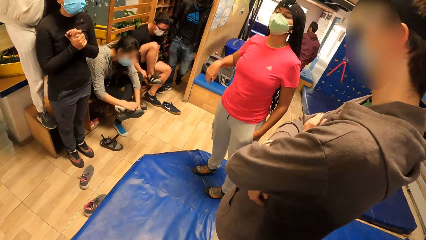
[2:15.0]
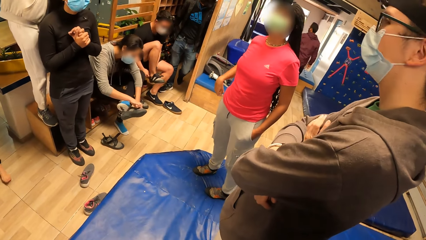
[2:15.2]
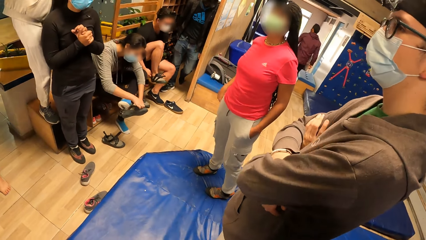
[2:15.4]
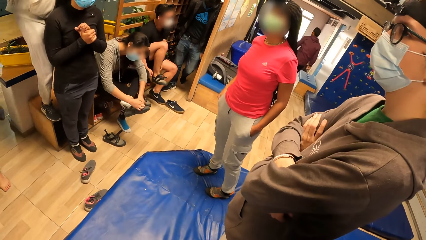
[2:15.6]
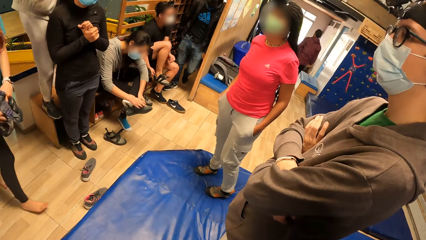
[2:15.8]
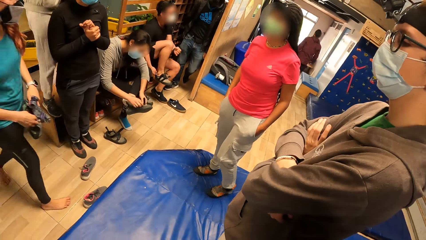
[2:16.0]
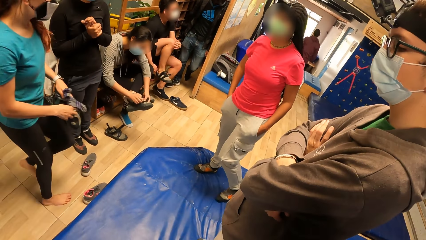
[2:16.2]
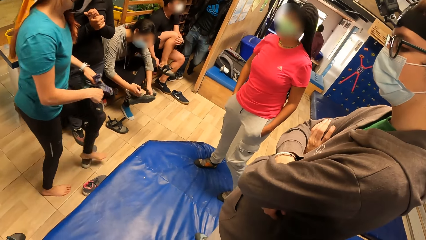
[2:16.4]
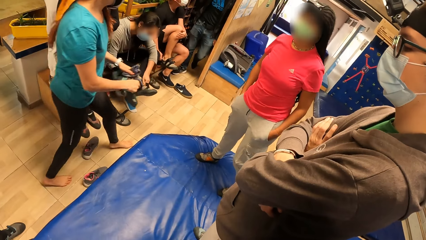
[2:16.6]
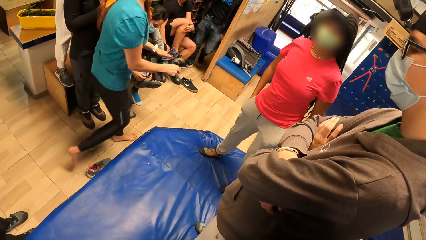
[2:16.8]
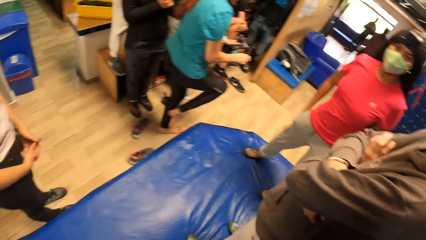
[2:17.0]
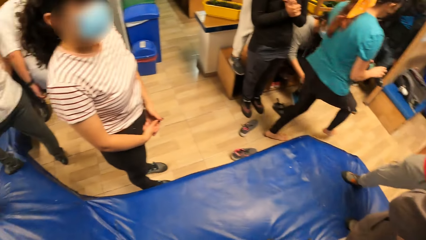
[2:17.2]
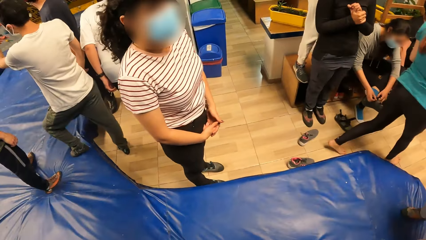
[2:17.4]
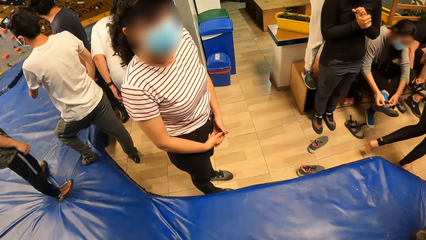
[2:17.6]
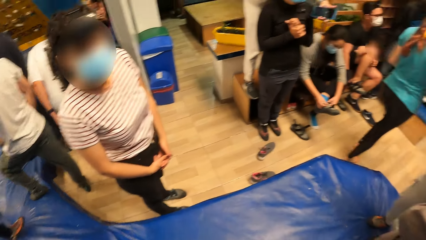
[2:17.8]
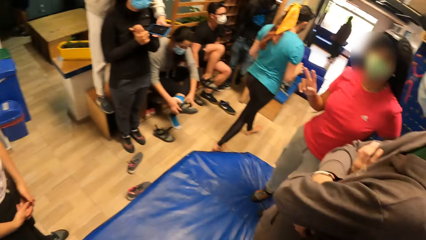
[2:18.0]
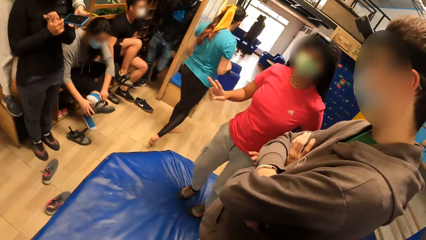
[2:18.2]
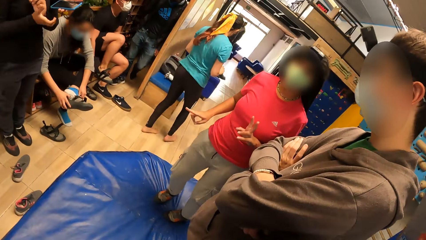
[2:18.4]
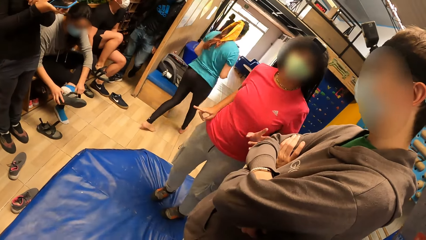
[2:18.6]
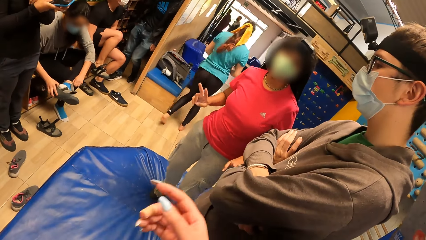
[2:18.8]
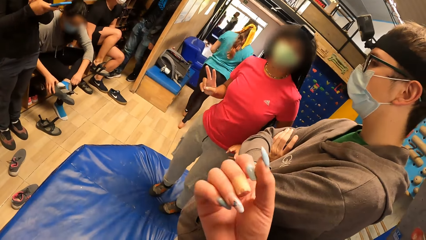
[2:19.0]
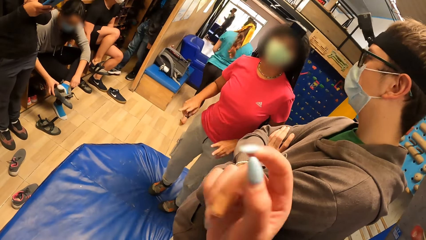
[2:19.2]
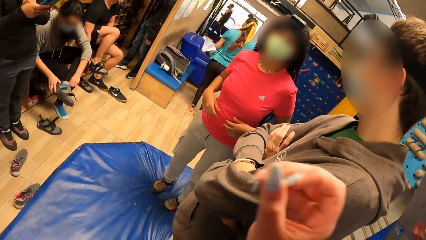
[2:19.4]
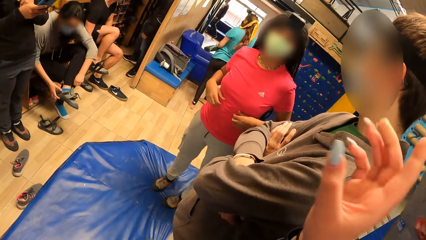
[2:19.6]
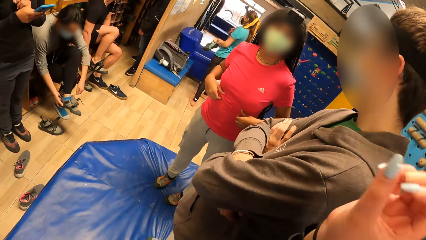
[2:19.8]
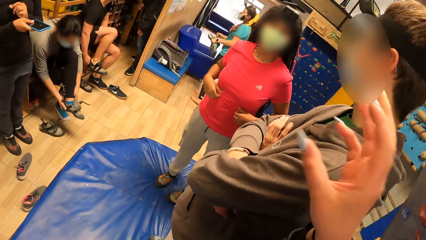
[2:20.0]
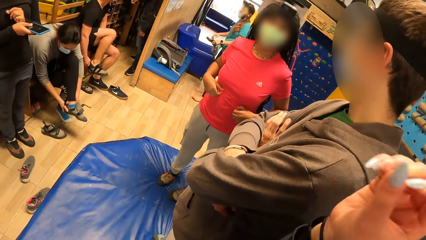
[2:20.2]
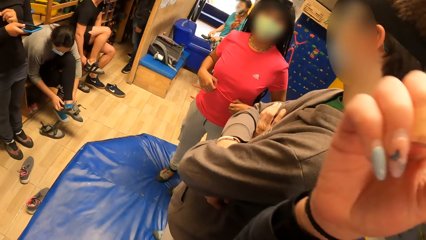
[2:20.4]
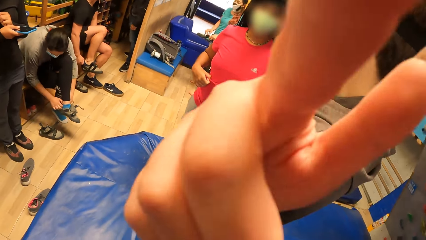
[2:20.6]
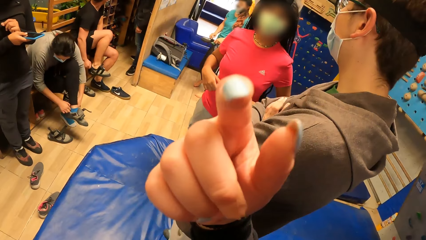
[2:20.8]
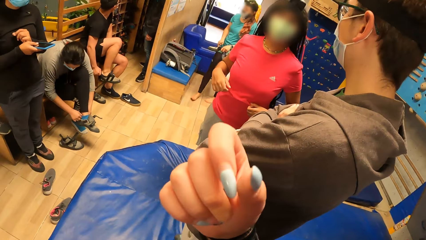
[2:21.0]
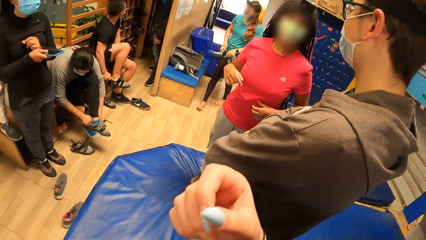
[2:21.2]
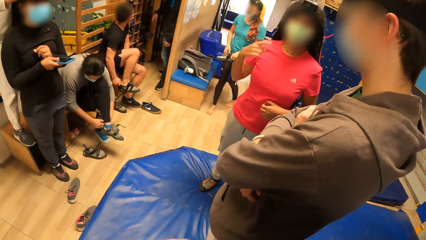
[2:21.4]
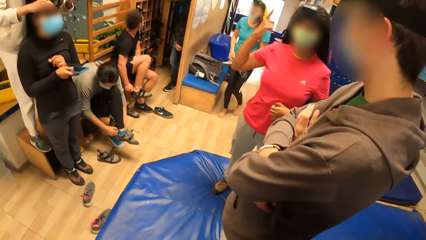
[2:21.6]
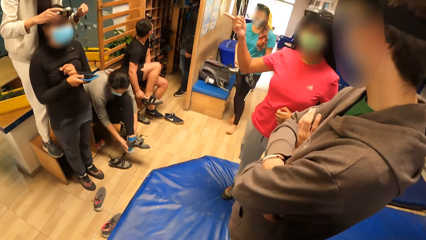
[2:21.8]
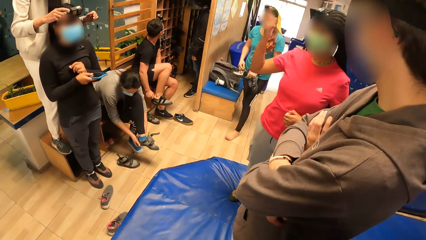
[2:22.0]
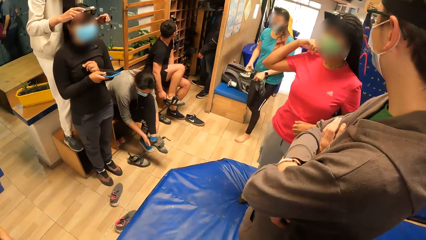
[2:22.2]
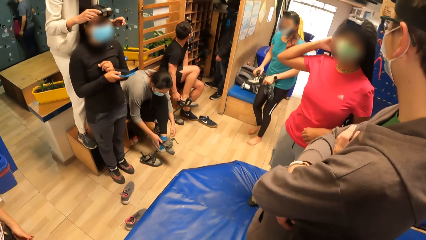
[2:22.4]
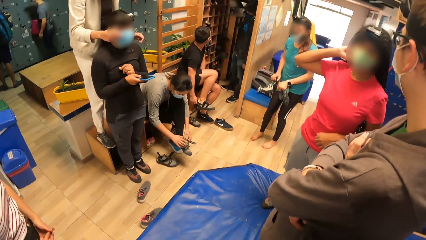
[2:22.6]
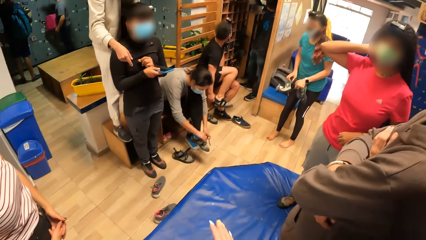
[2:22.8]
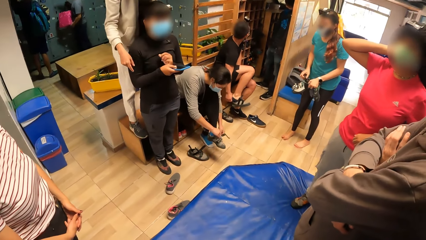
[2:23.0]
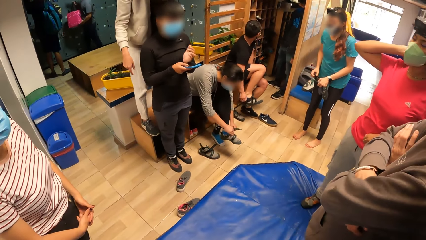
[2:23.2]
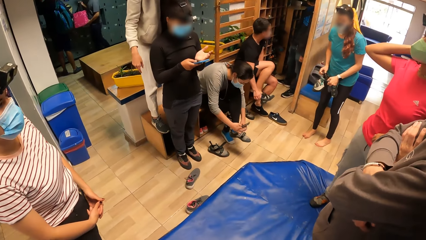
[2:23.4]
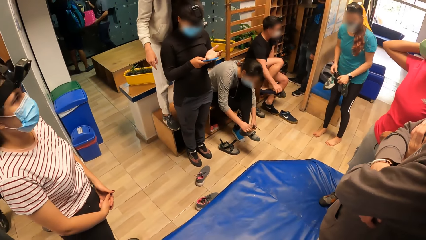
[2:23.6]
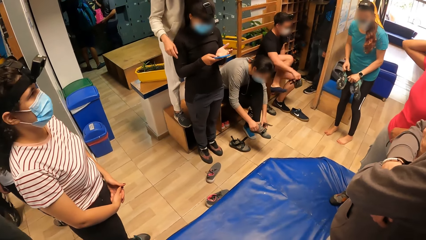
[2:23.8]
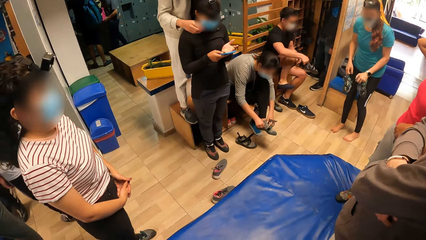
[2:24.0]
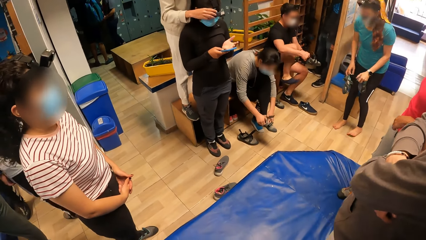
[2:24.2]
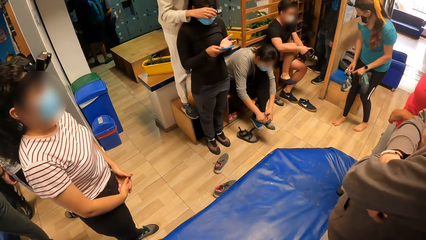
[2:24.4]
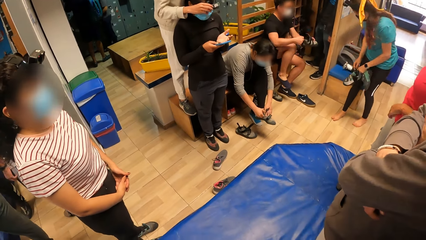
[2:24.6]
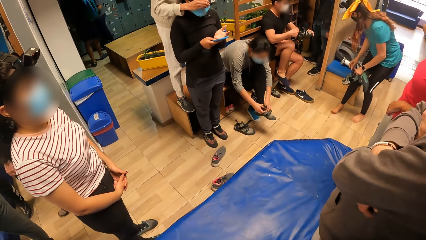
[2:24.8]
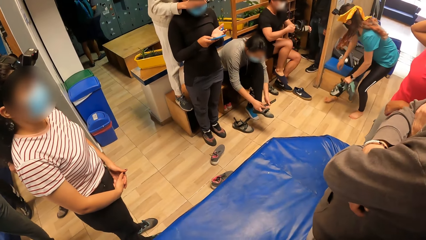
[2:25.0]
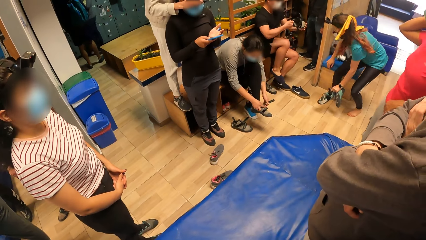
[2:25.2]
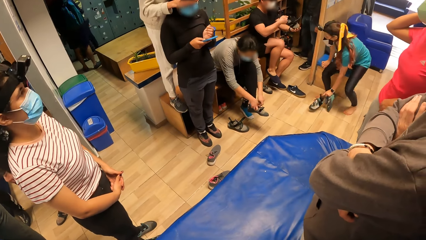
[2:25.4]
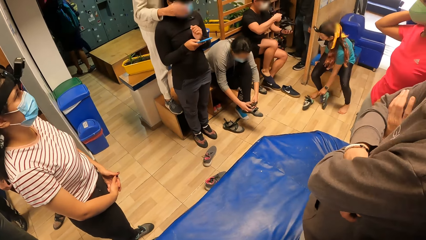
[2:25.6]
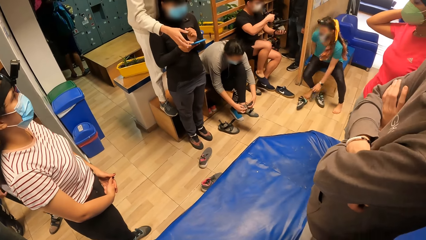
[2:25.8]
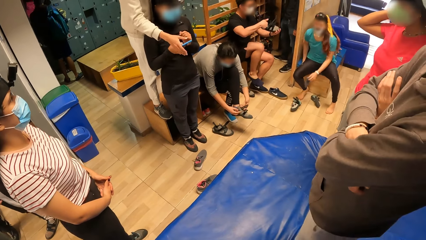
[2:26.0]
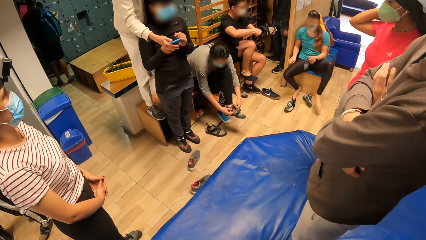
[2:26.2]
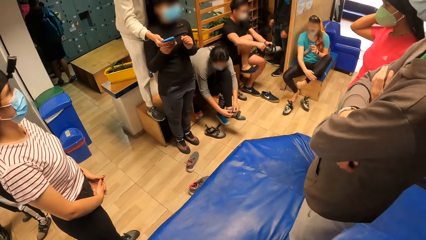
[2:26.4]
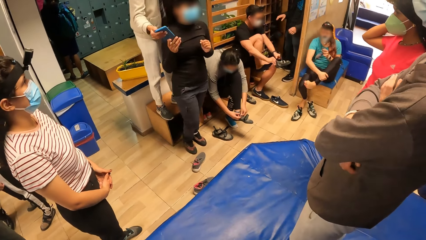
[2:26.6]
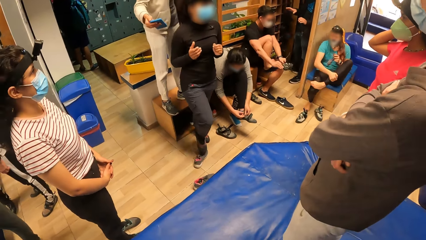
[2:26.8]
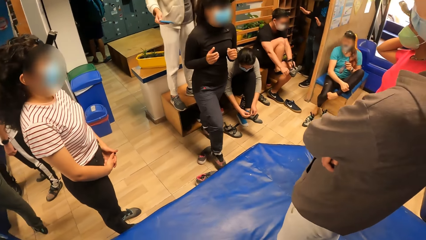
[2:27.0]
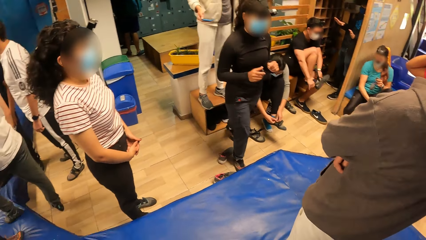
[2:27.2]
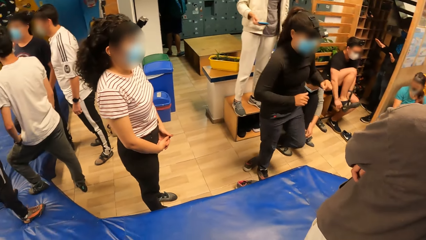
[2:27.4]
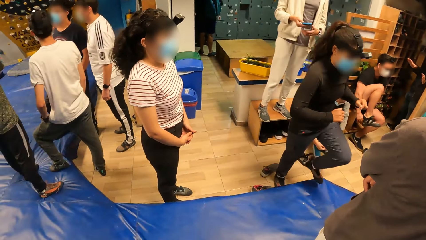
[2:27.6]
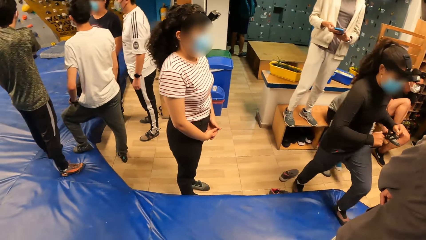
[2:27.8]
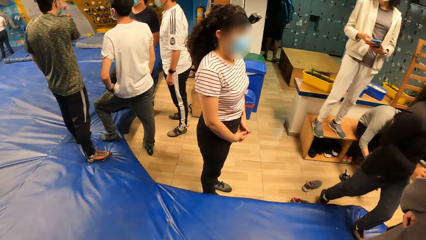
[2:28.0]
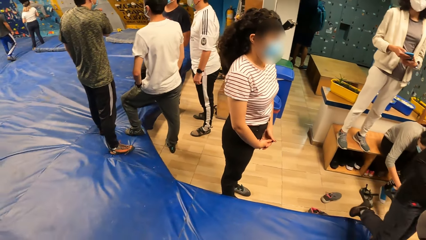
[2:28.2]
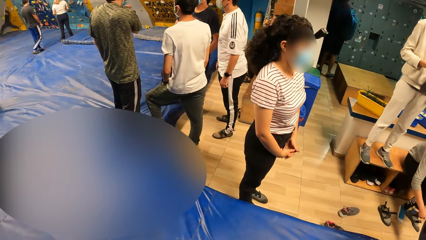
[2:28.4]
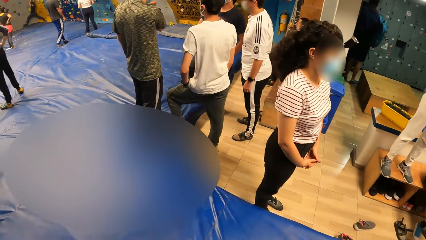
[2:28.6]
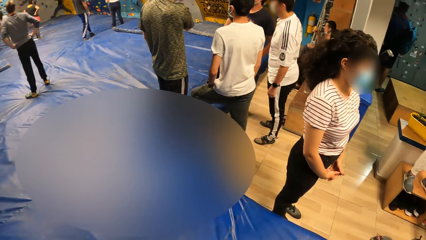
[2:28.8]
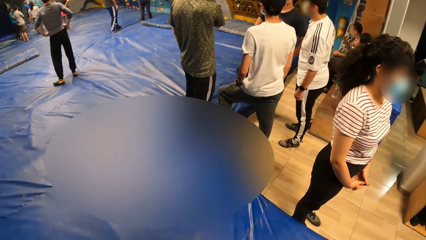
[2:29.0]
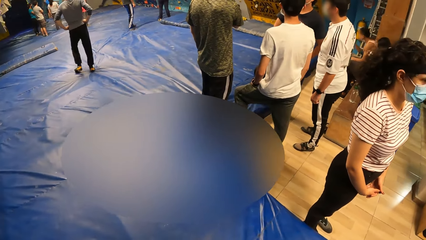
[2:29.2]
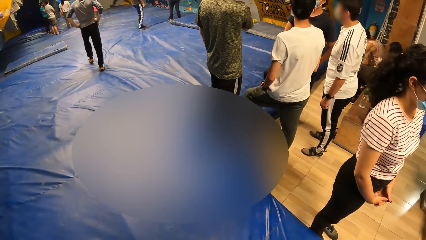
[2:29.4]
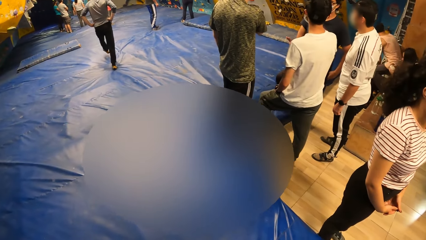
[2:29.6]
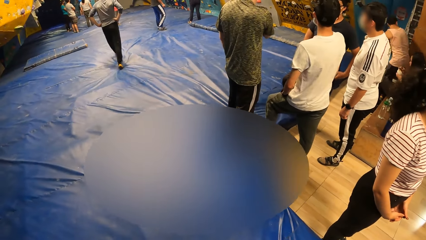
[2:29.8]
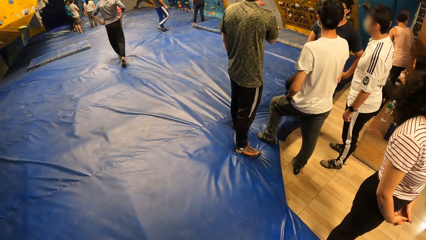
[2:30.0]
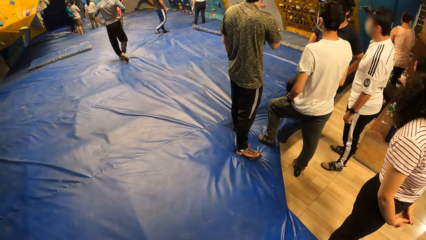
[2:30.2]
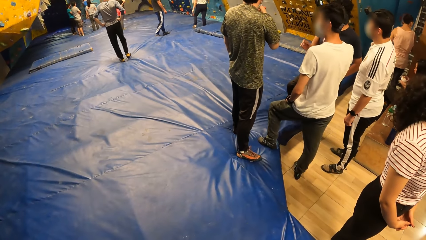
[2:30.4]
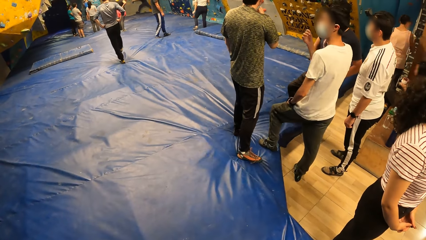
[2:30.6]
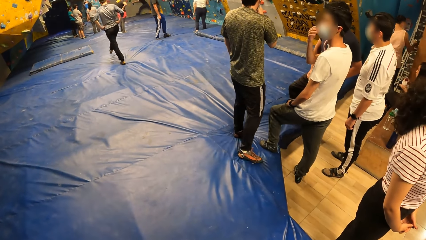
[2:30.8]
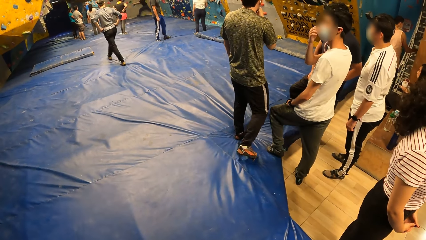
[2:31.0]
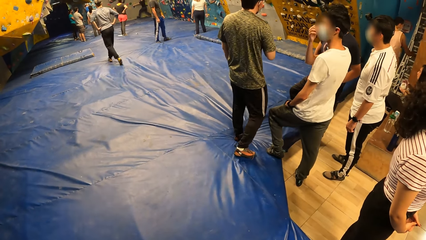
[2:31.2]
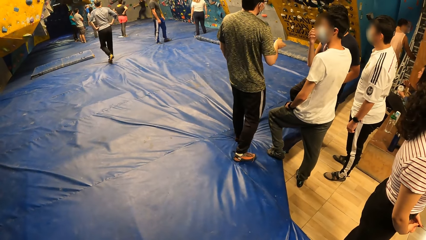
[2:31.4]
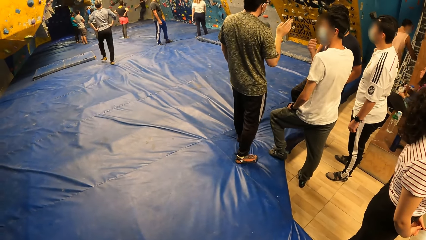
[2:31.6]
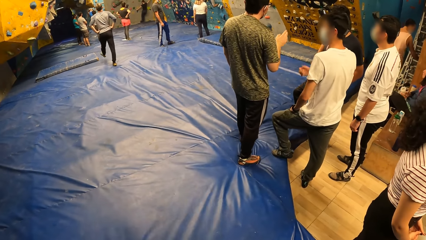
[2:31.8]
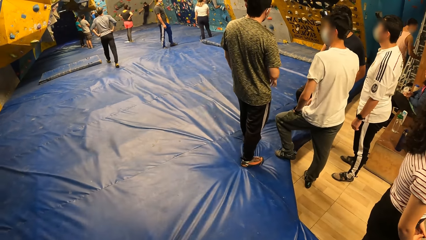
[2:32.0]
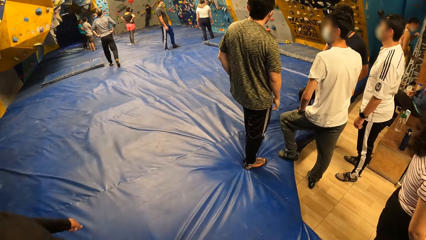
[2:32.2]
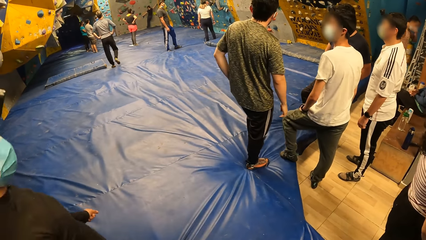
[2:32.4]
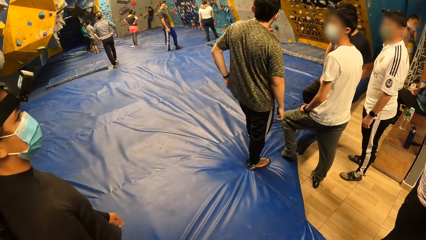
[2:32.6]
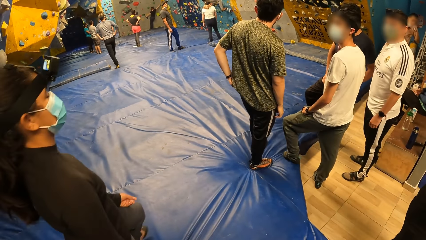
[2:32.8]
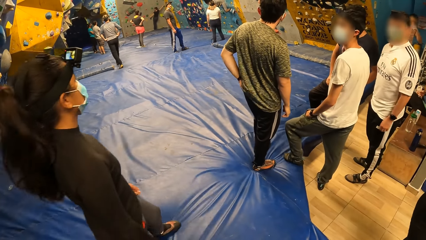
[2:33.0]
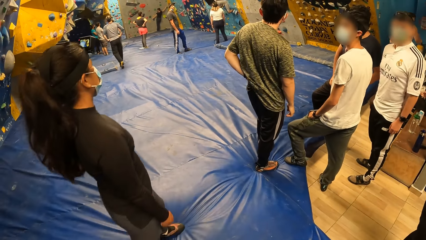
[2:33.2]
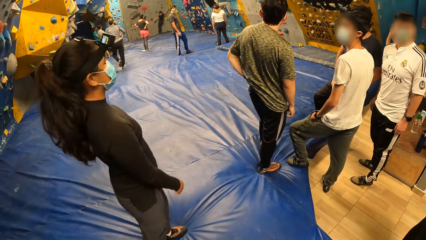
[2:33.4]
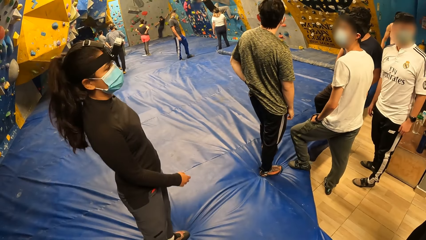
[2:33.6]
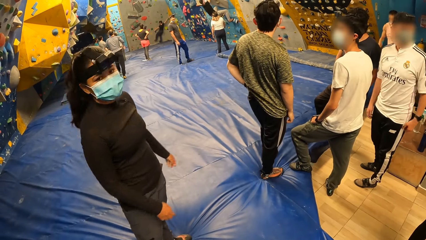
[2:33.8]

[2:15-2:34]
The camera wearer looks around. They interact with a lady. A man removes the climbing boot from his right leg with his right hand. A woman places a pair of climbing boots in her left hand on the floor. The man wears the right pair of the climbing boots on his right leg with his hands. The camera wearer looks around.
